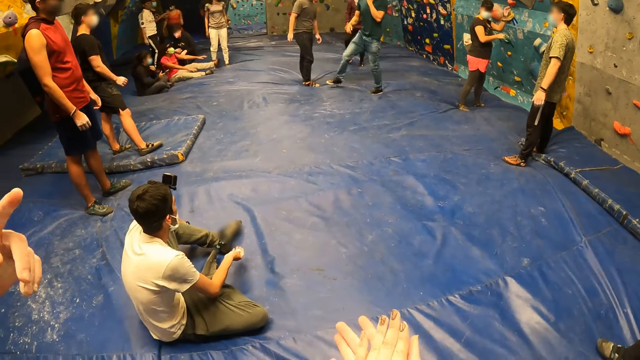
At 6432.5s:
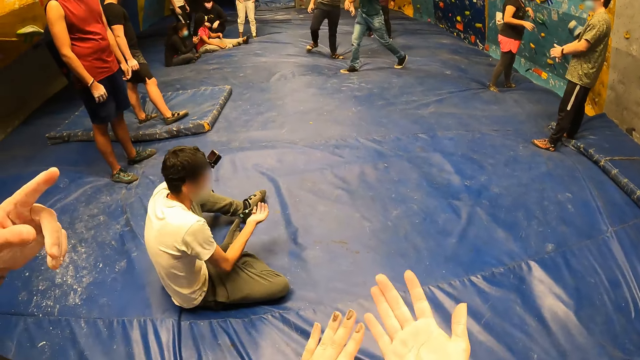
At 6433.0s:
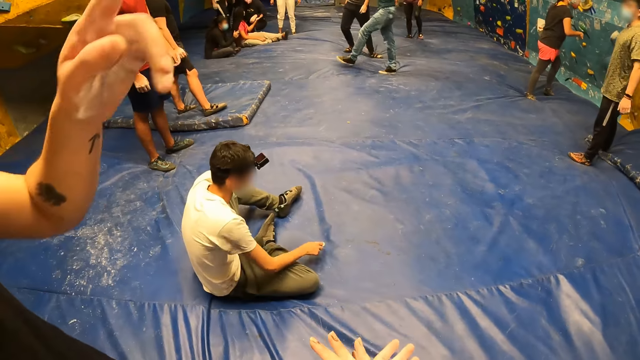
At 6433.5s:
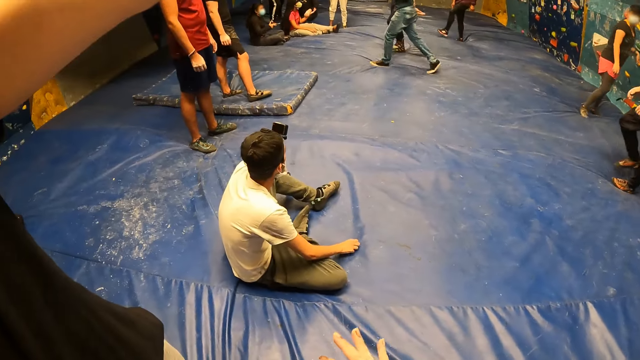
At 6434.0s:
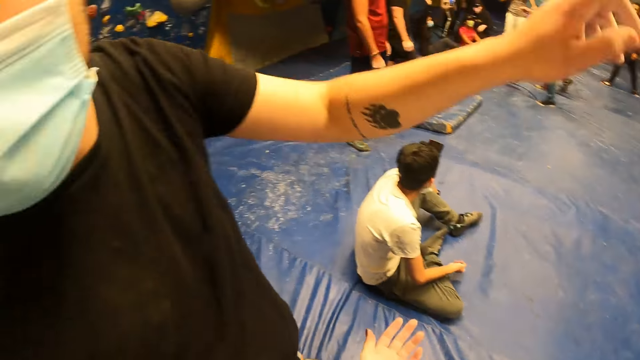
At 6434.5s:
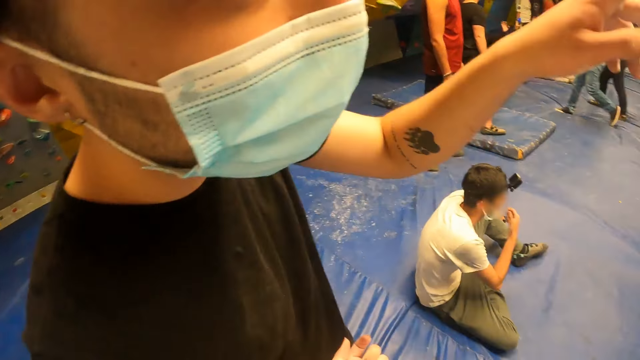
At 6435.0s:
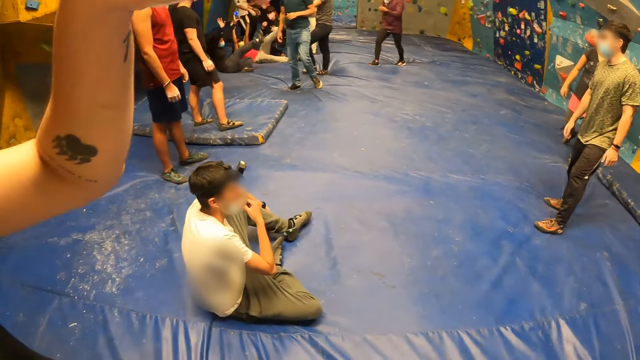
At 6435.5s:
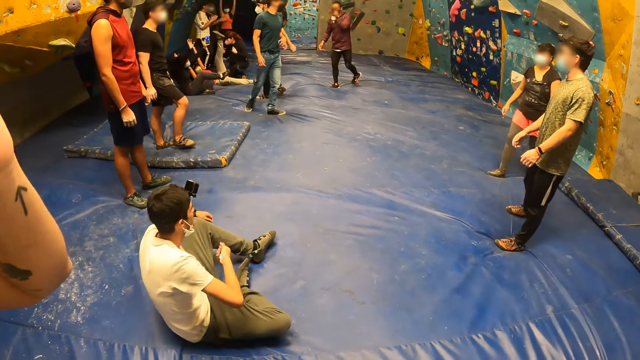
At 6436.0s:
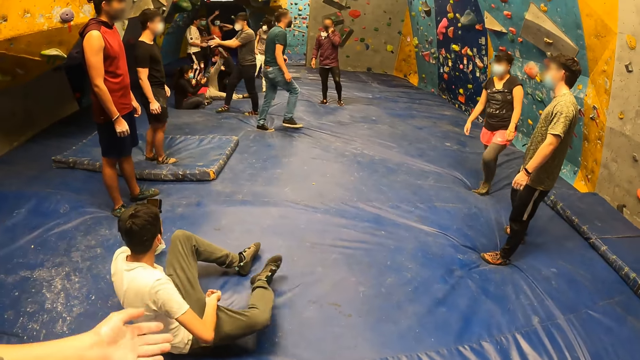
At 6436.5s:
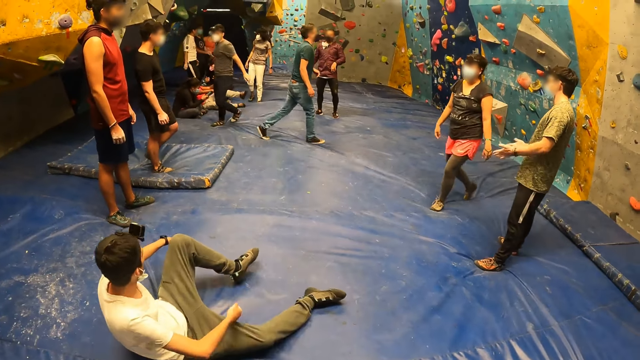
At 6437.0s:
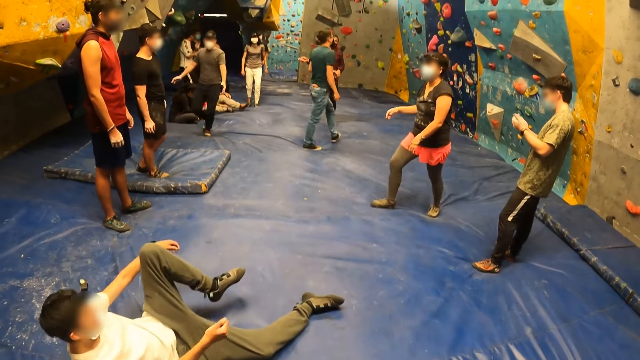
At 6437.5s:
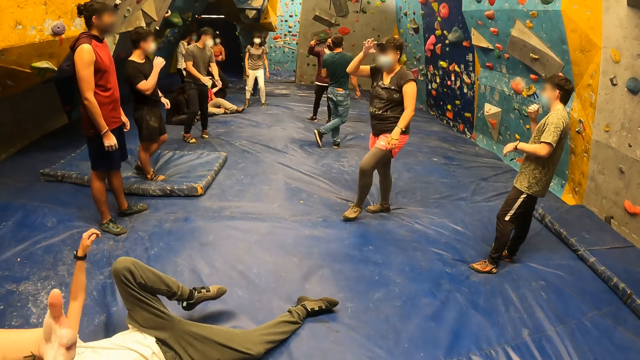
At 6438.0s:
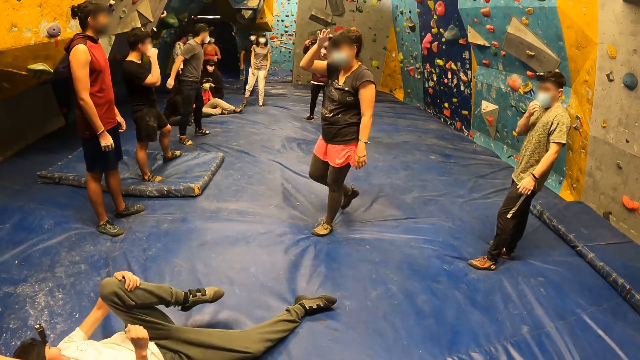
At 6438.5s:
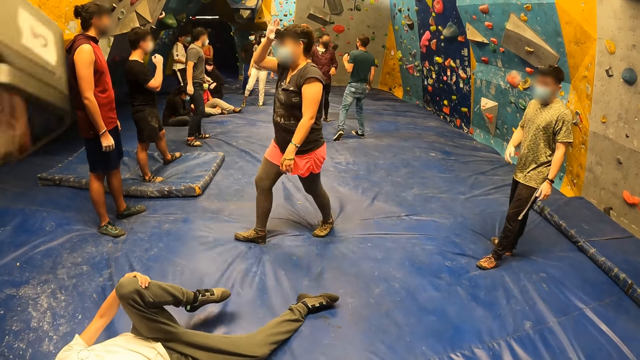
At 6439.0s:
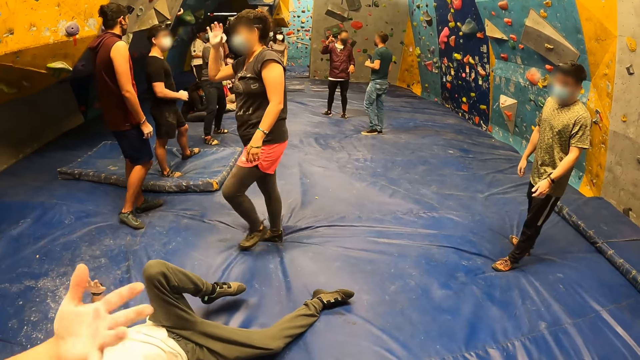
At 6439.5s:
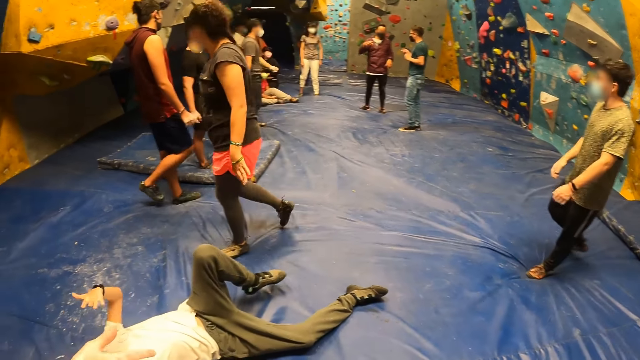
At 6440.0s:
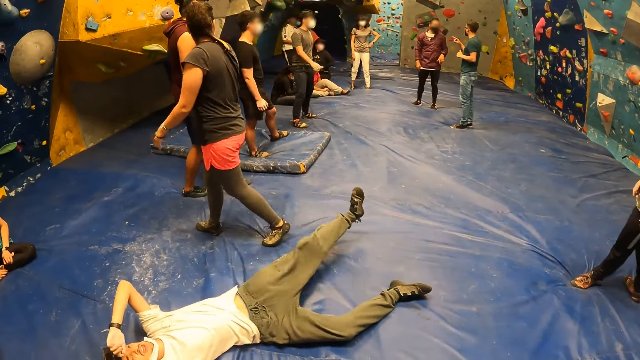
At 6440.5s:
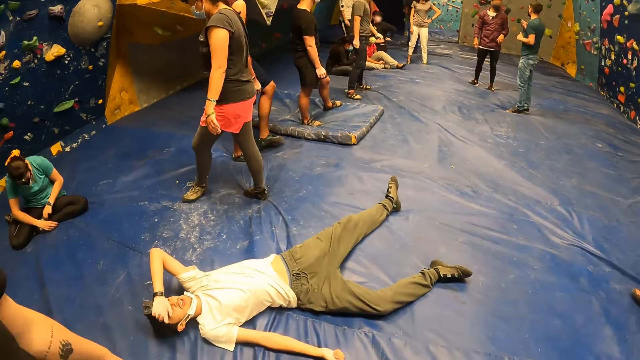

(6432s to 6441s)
The camera wearer rubs her palm. The male points towards the climbing wall. The camera wearer looks around the climbing area.

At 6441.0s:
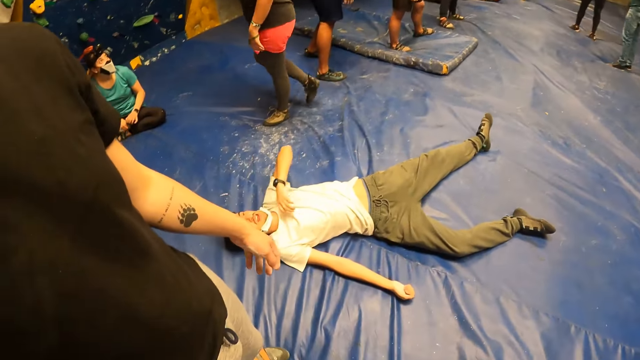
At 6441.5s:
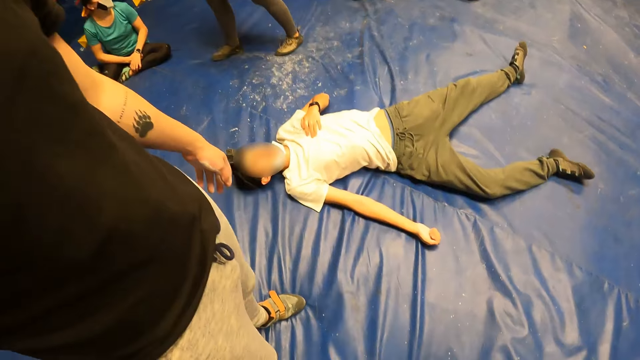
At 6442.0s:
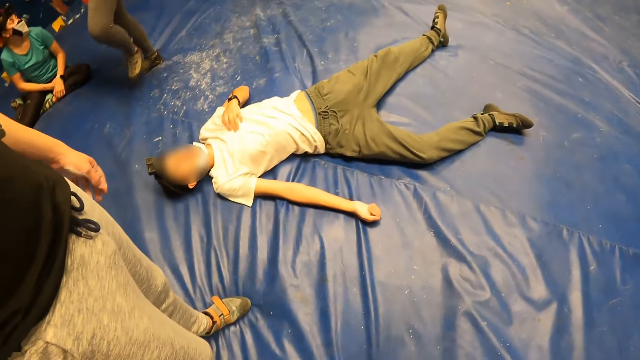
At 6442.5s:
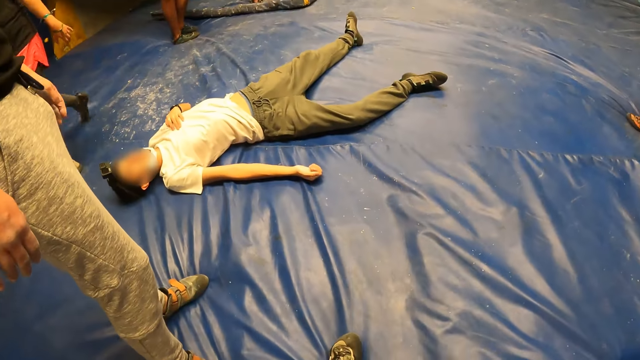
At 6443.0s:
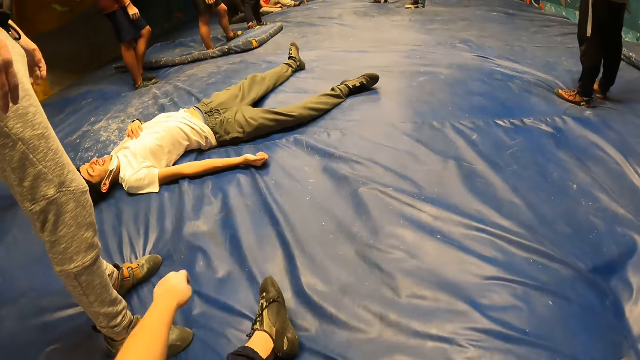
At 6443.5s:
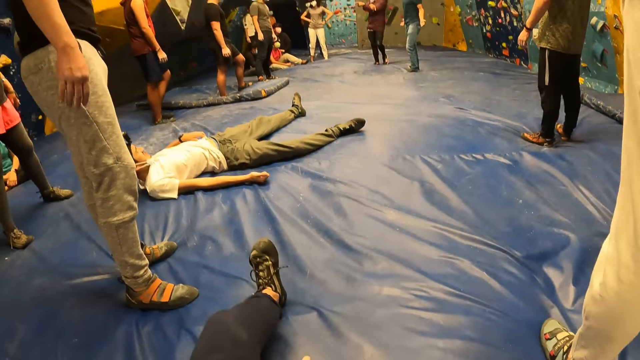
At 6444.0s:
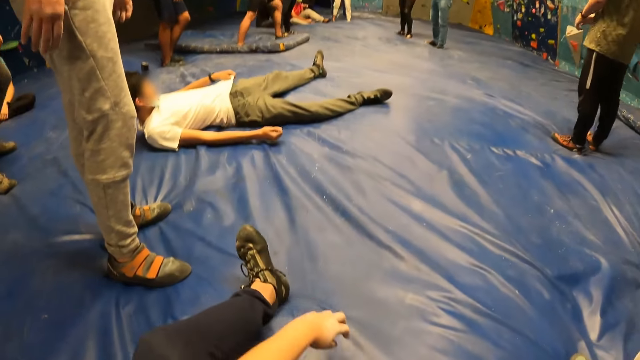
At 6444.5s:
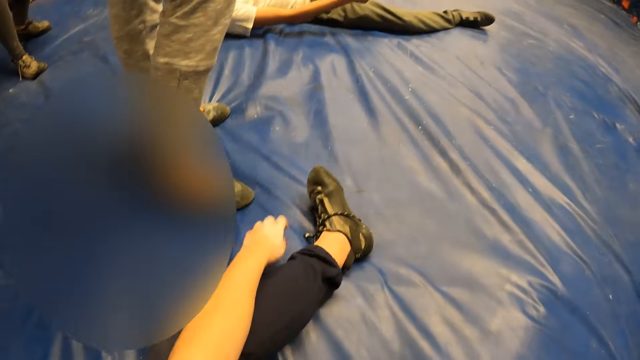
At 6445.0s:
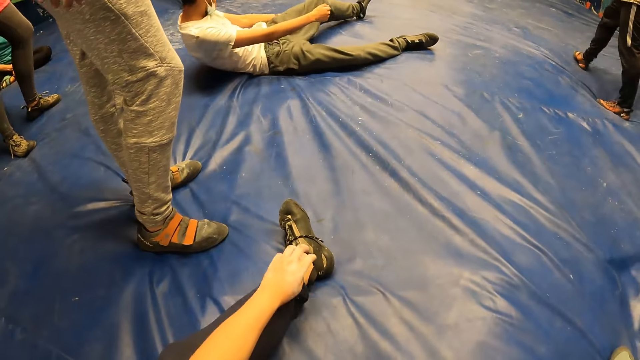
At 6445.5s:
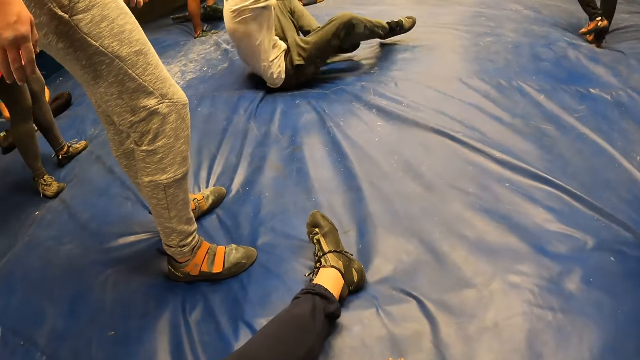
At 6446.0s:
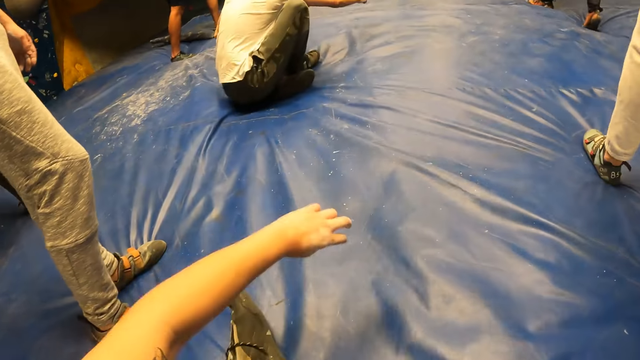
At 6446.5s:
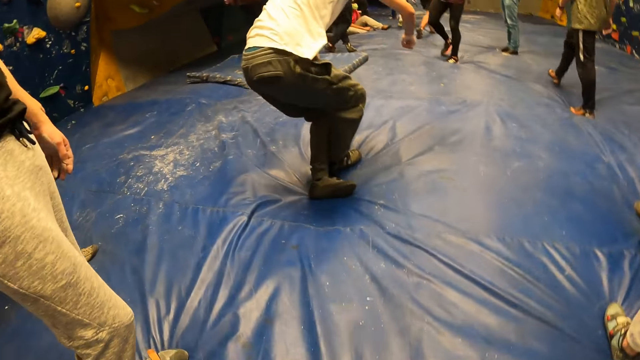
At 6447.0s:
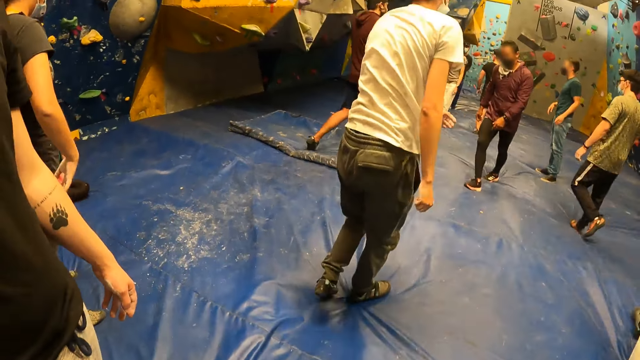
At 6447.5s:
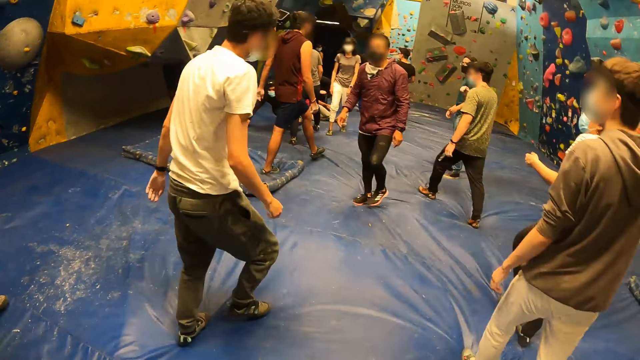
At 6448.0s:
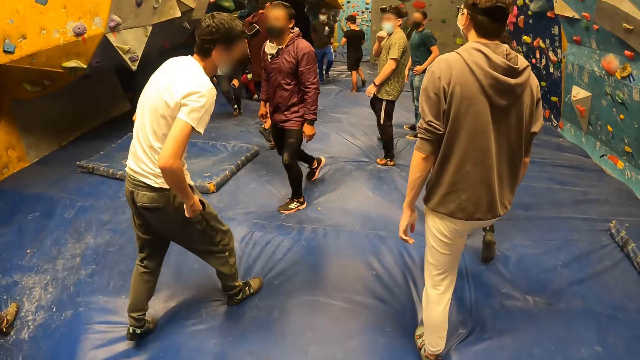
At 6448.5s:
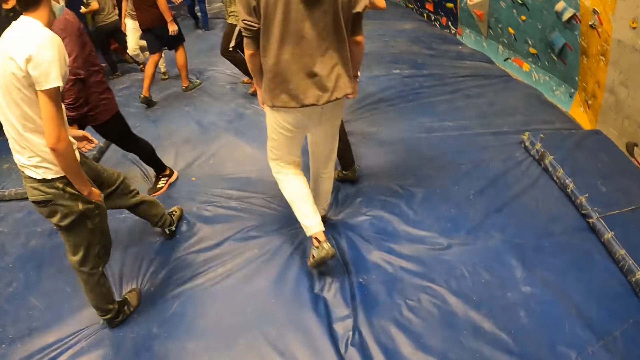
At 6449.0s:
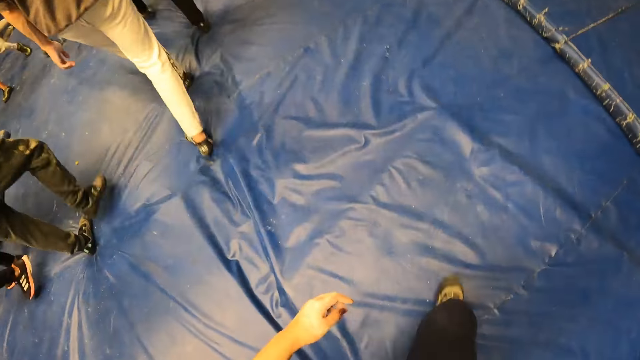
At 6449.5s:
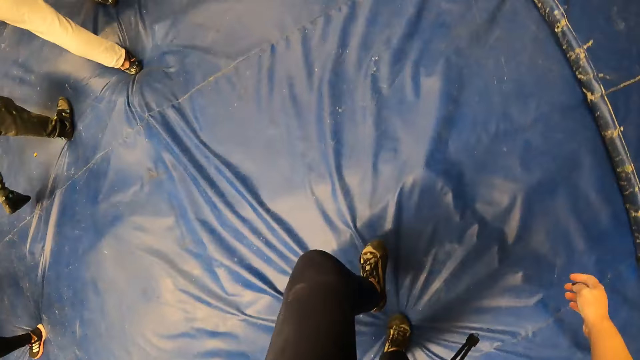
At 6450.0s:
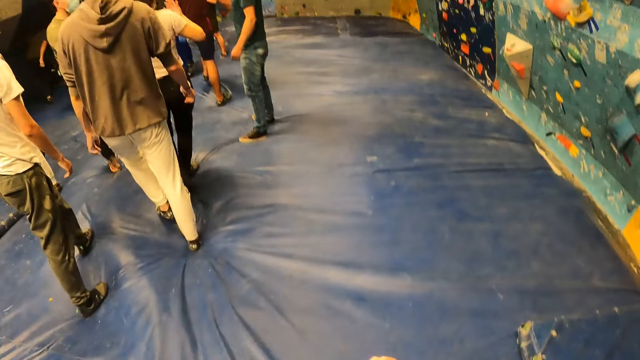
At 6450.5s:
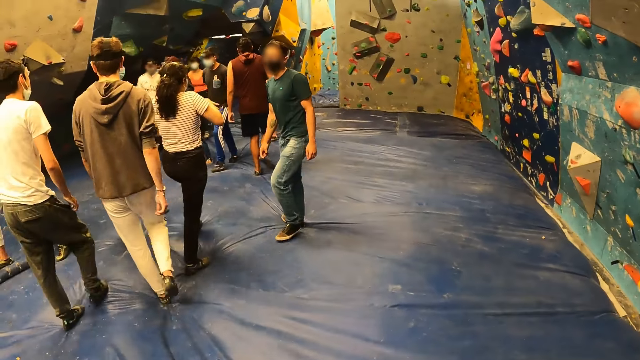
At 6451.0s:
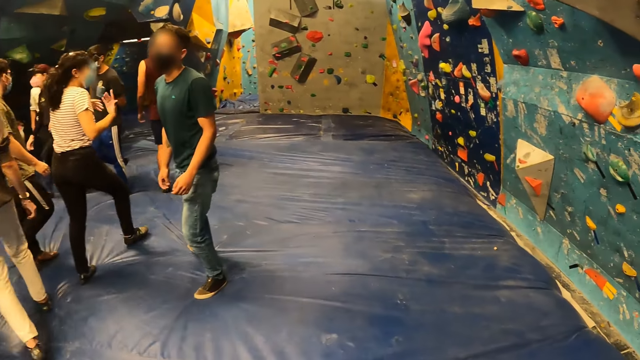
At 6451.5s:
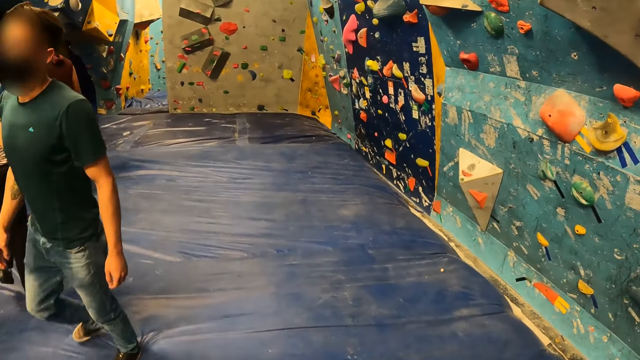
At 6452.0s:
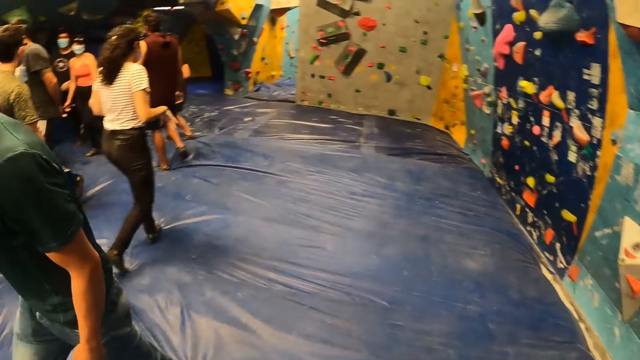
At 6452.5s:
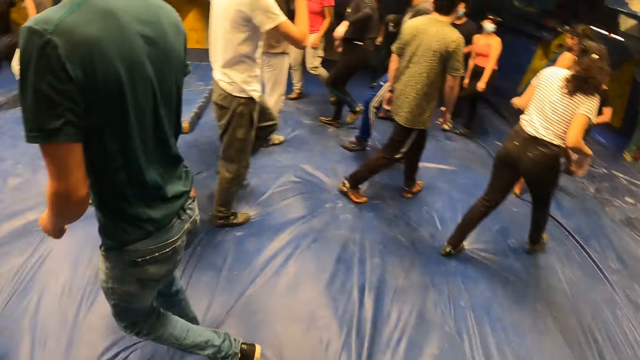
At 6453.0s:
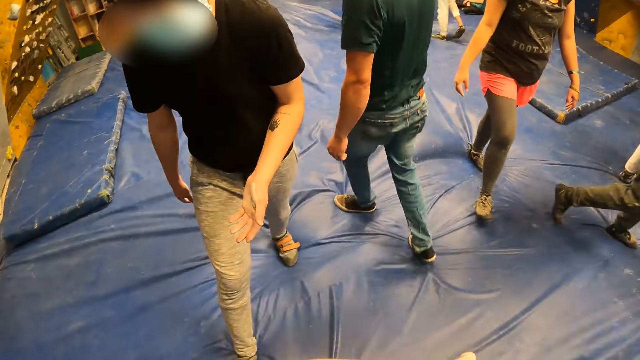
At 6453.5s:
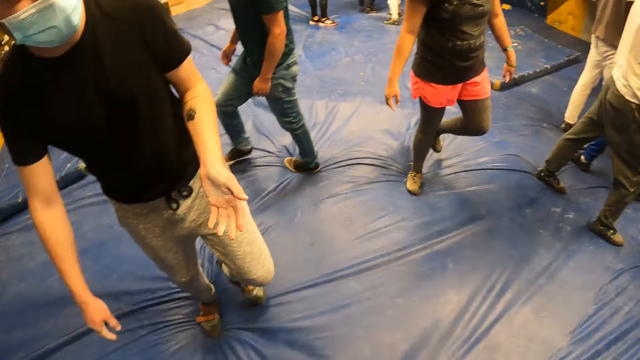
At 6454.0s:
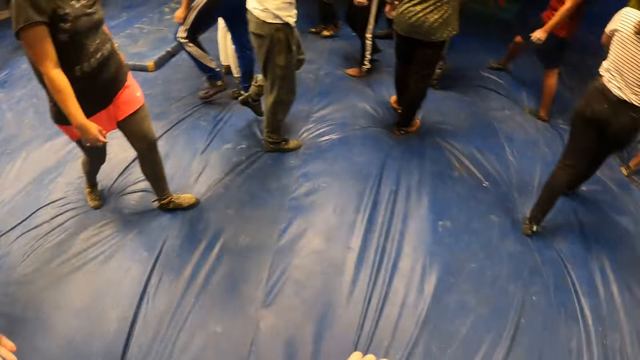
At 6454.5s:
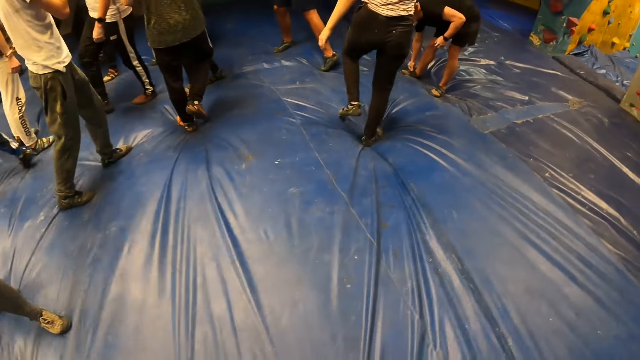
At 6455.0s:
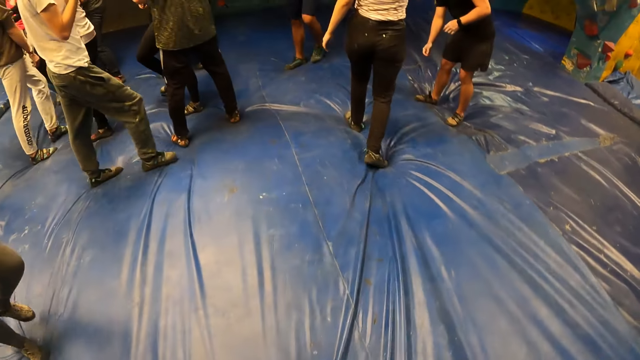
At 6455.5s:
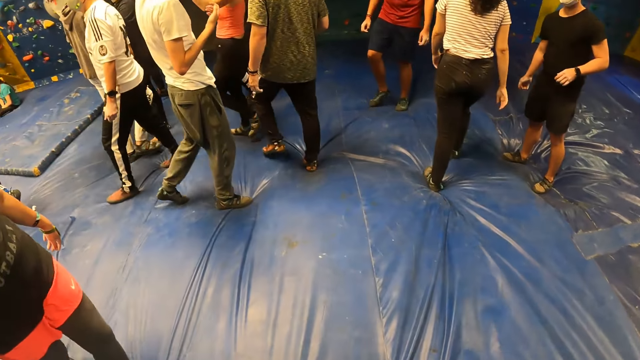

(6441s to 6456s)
The camera wearer sits on the blue surface. She stretches her hand. She stretches her hand again. She arises from the blue surface. She walks towards a group of people around the climbing area. The male walks around the climbing area.
